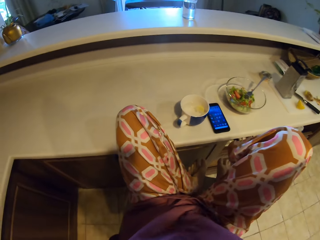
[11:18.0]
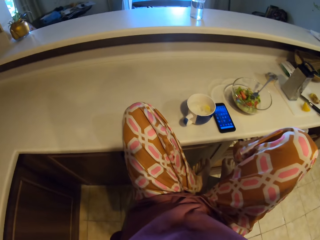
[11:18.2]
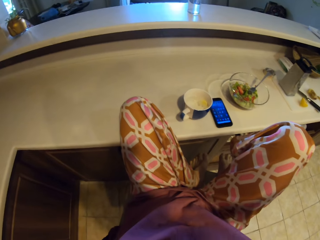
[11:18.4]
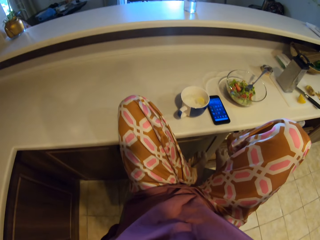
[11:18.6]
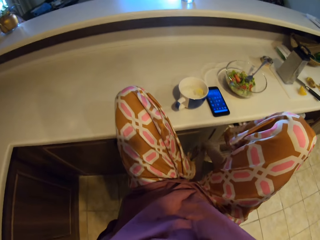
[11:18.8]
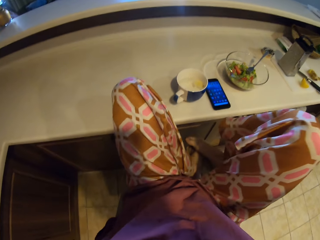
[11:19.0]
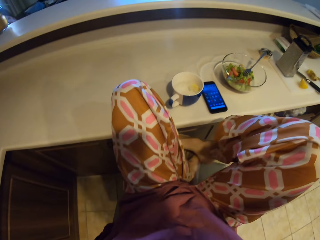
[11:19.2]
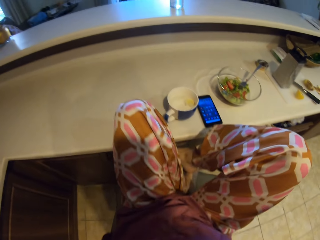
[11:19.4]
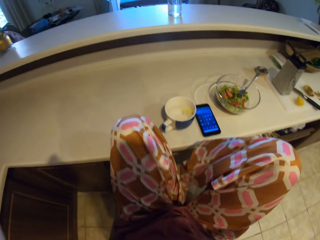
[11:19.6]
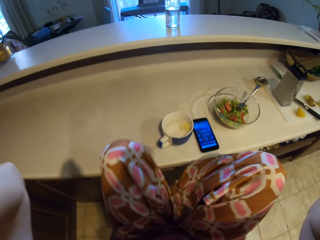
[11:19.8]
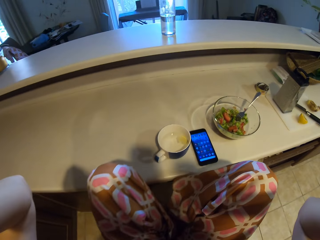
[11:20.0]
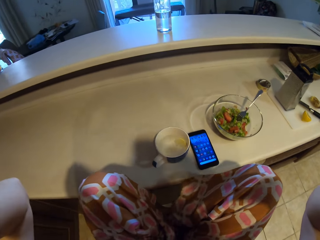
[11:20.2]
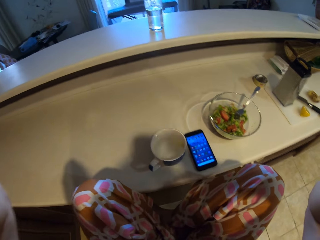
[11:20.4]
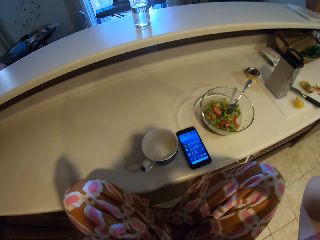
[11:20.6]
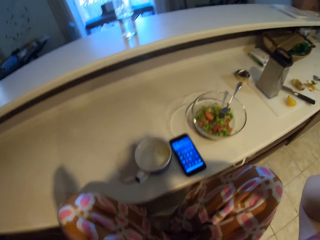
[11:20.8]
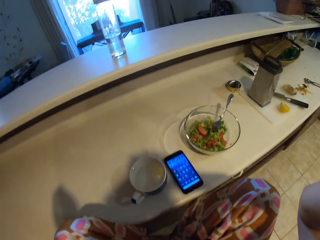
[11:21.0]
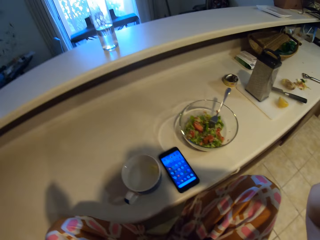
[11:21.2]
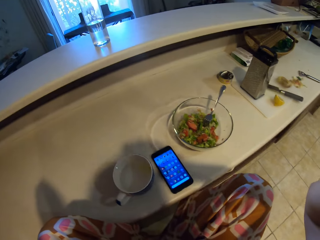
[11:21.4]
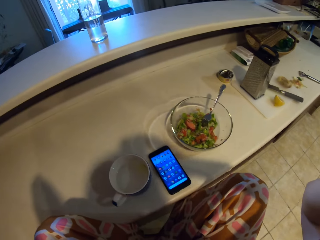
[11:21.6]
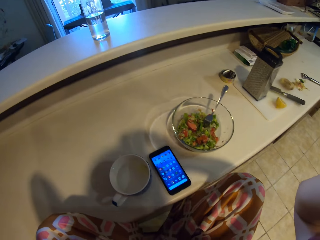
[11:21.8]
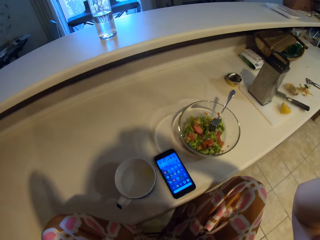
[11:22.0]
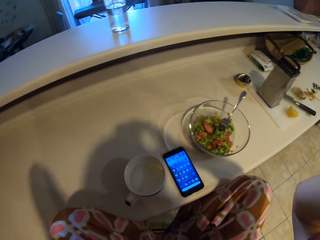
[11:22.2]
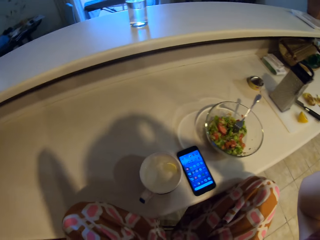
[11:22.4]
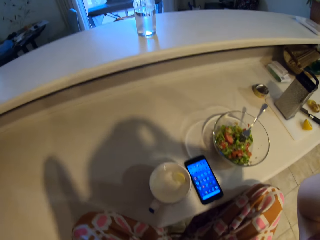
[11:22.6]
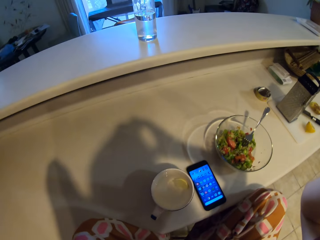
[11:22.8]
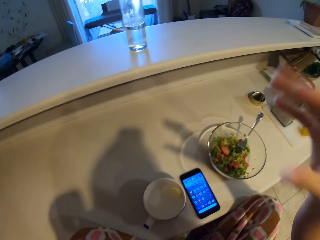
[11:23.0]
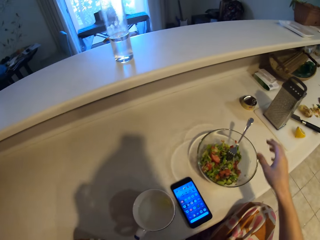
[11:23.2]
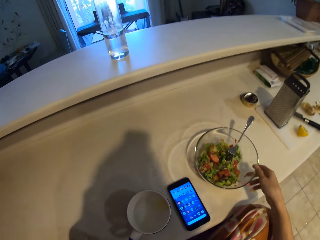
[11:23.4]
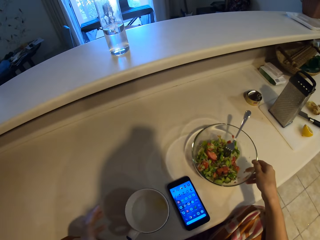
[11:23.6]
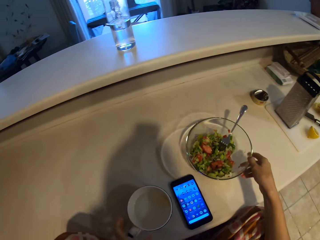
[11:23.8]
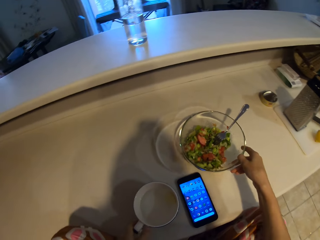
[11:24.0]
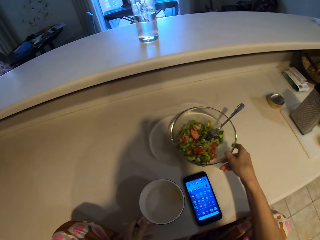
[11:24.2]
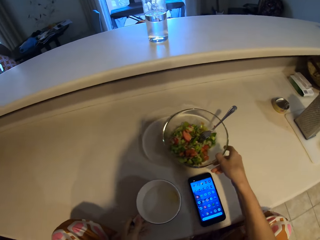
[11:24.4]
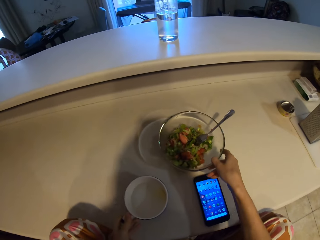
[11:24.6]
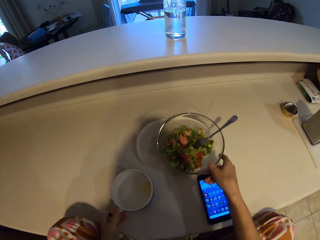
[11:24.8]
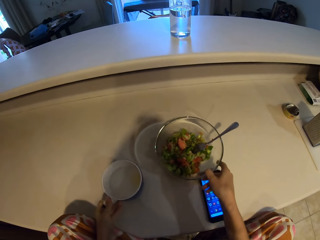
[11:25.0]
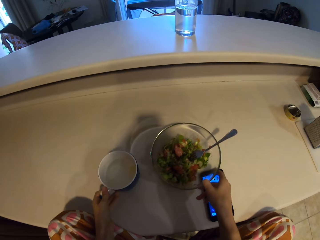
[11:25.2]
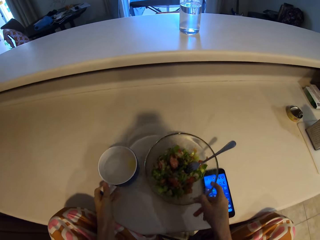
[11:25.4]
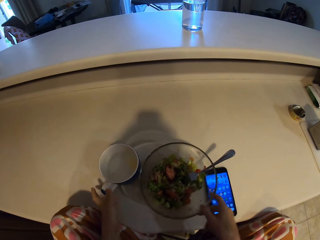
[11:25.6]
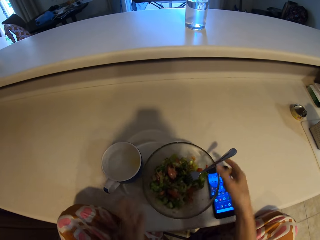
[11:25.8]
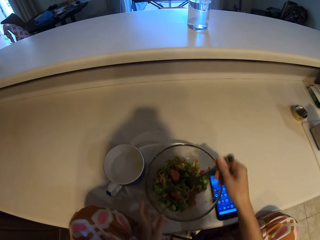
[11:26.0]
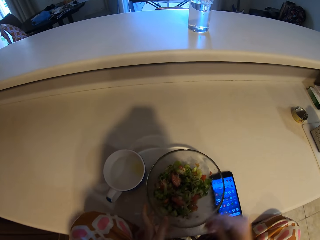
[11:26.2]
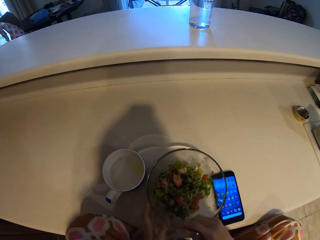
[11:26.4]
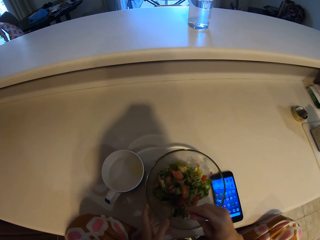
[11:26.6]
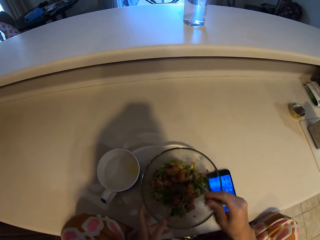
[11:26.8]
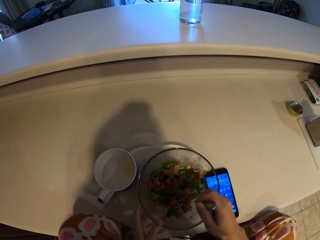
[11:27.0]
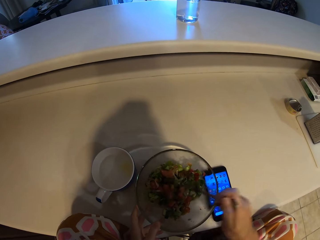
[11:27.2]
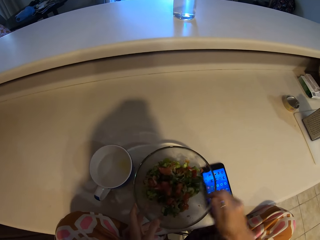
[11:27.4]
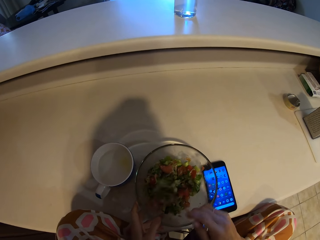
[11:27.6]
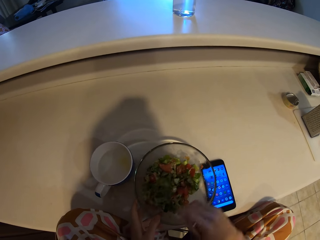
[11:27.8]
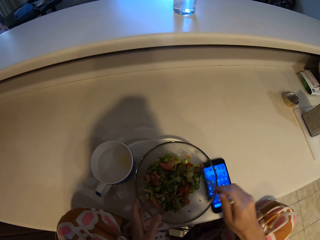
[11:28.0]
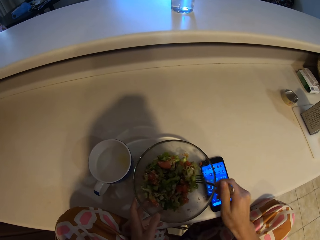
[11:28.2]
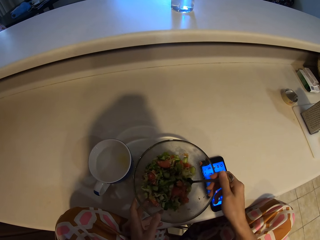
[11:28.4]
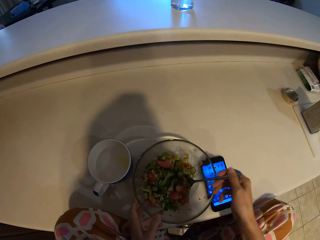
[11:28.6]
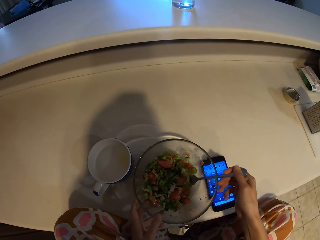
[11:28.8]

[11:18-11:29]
The camera wearer moves the leg. They drop the hand. They drag the bowl of food. They drag the cup of water on the table. They hold a fork. They stir the food.

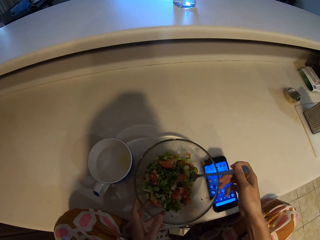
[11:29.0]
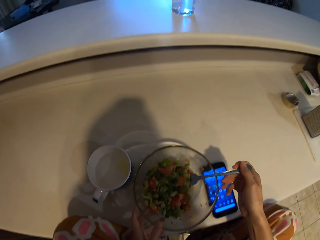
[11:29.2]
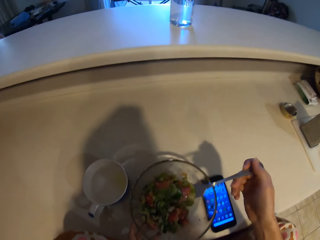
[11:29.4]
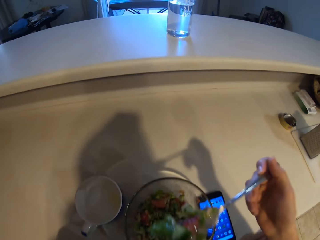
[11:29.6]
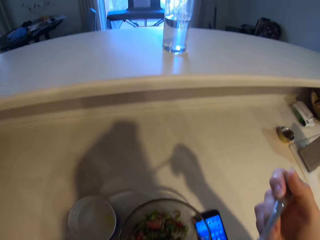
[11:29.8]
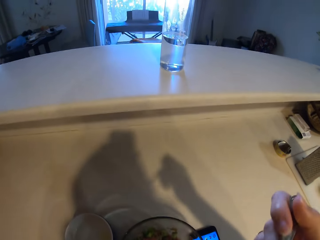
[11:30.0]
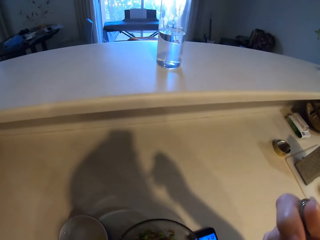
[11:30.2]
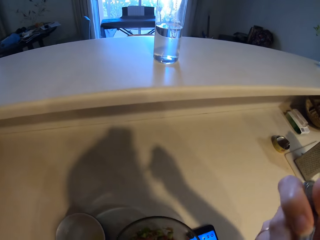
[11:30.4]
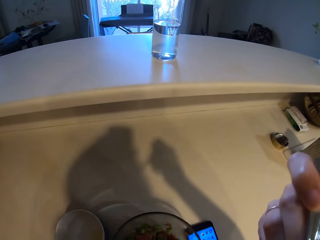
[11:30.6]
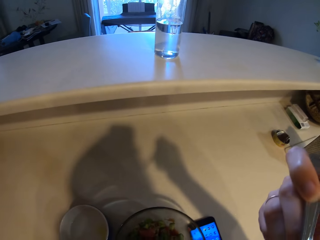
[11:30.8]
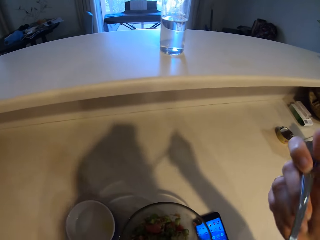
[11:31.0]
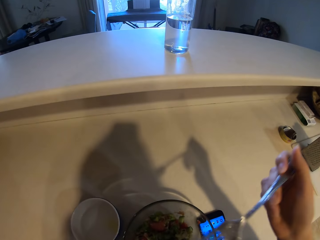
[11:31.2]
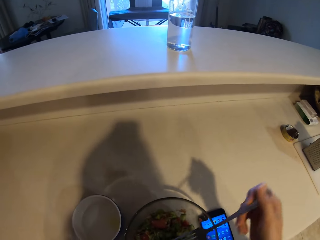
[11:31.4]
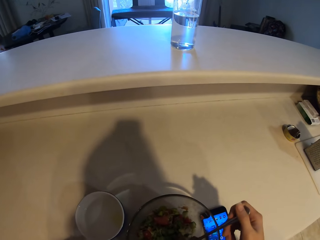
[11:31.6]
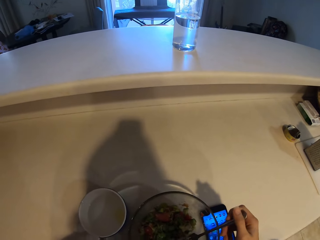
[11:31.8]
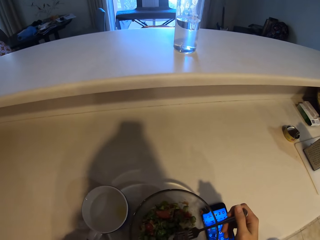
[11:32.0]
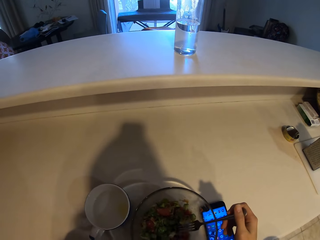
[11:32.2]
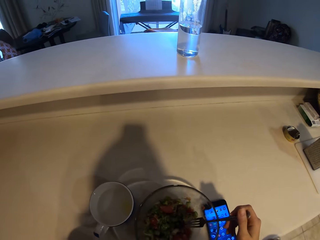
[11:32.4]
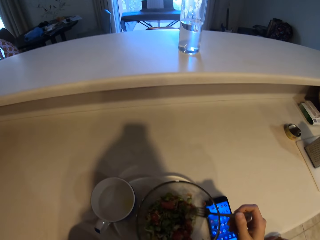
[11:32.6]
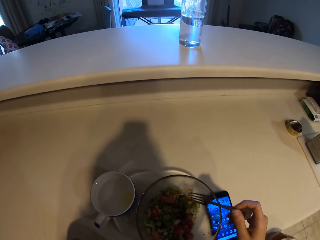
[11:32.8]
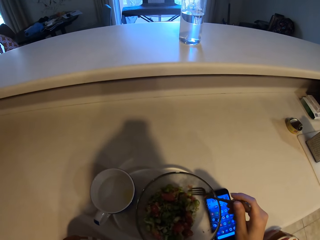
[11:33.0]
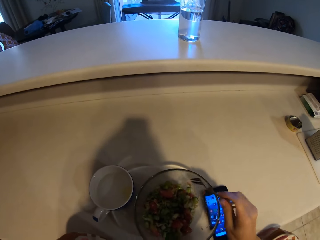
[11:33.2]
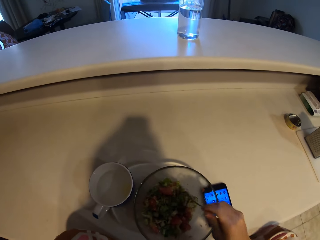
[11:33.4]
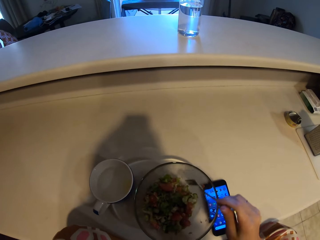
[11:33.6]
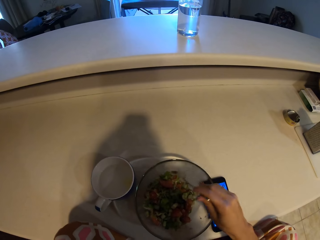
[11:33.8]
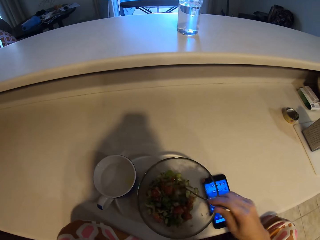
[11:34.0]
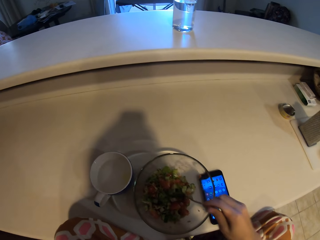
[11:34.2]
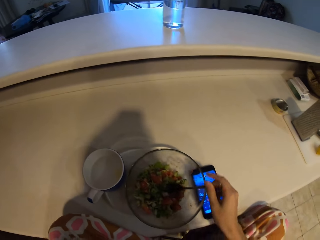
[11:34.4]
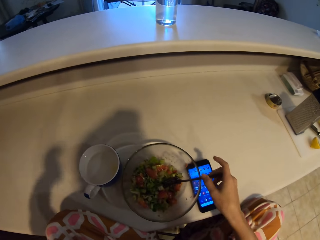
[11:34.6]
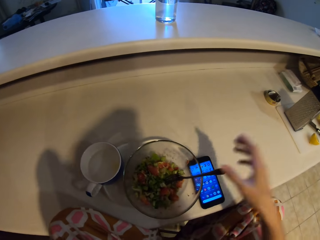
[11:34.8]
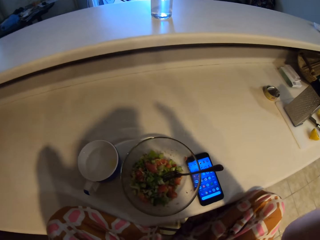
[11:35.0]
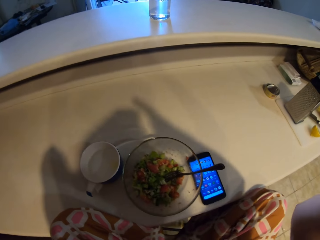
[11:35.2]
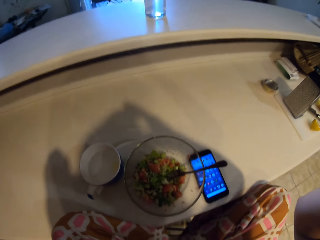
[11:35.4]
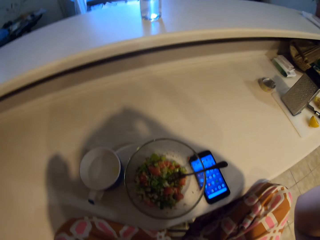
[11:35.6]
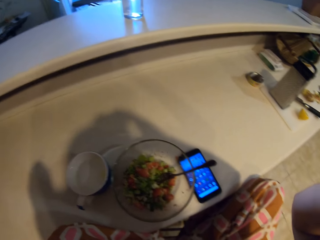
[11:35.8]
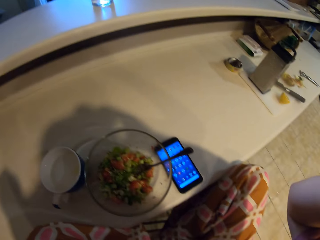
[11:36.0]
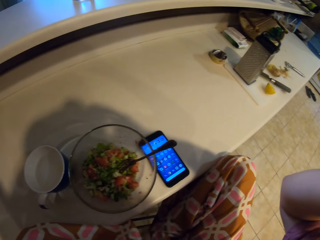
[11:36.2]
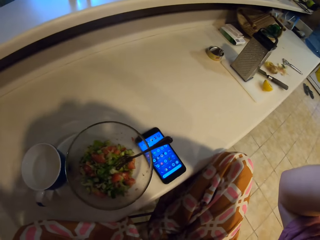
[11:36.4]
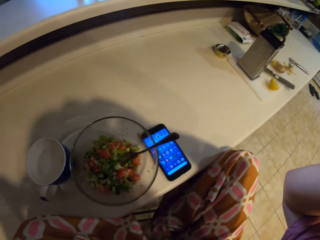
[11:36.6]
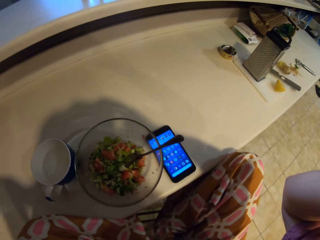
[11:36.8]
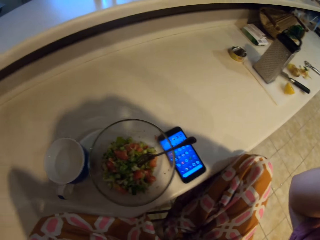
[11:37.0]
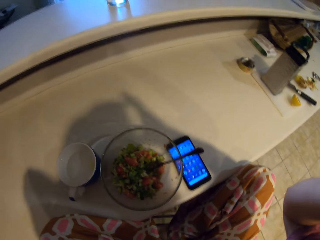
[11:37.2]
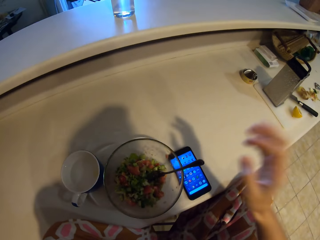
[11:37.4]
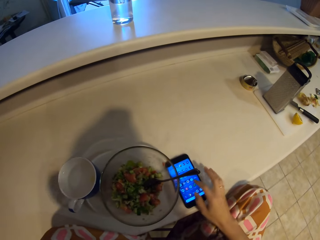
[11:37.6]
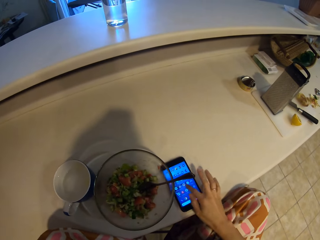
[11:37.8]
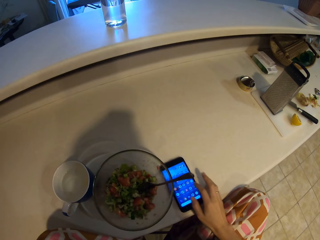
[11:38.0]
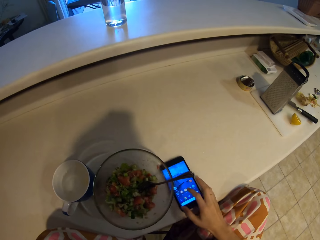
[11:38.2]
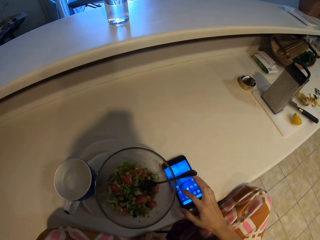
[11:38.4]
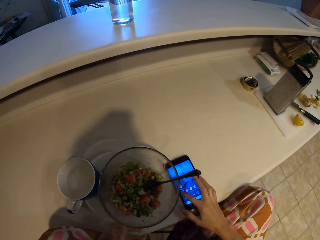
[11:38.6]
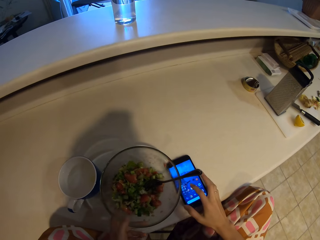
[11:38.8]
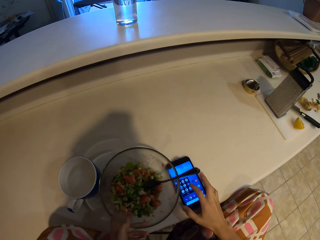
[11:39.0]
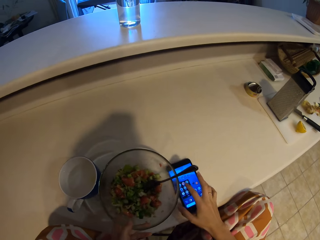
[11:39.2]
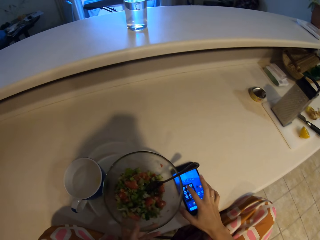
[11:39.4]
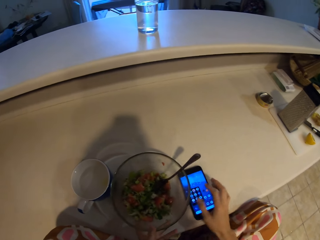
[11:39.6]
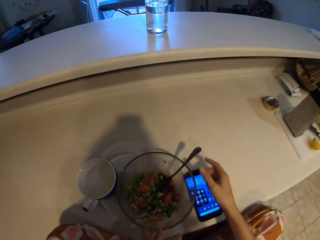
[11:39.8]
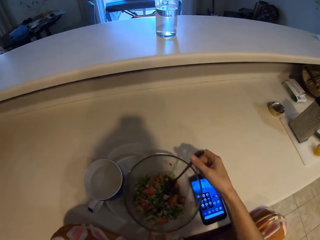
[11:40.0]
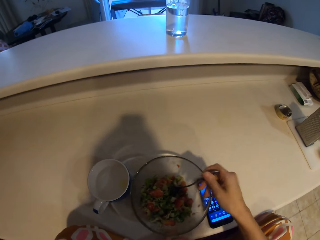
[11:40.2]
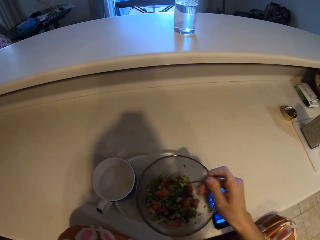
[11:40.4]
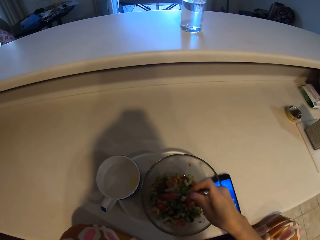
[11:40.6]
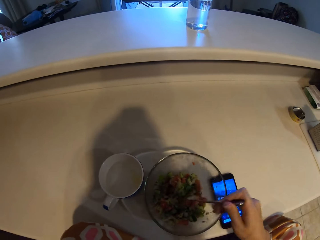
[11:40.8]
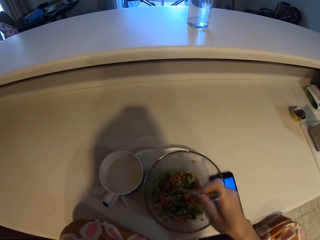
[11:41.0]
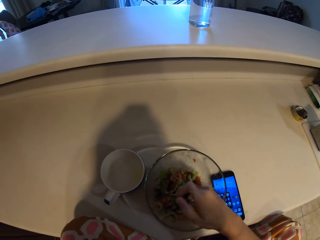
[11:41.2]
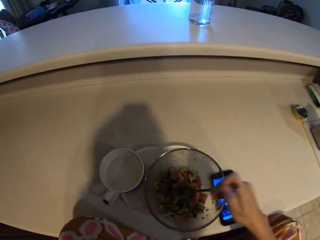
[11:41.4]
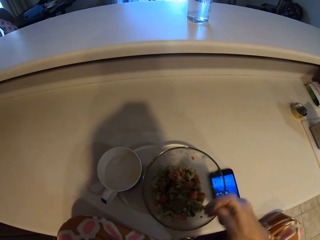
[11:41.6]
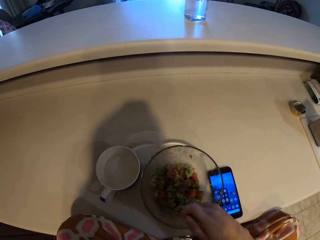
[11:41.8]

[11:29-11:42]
The camera wearer lifts the spoon or fork up. They eat the food. They drop the fork in the bowl. They stir the food. They lift the hand. They adjust the camera. They operate the phone. They hold the fork. They pick up the spoon. They stir the food.
